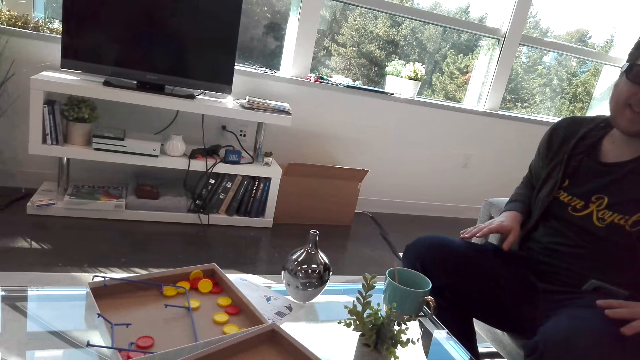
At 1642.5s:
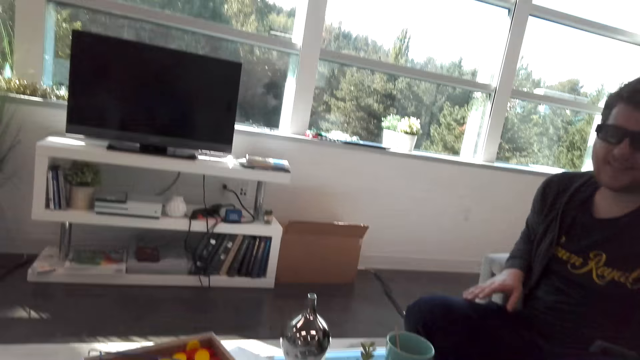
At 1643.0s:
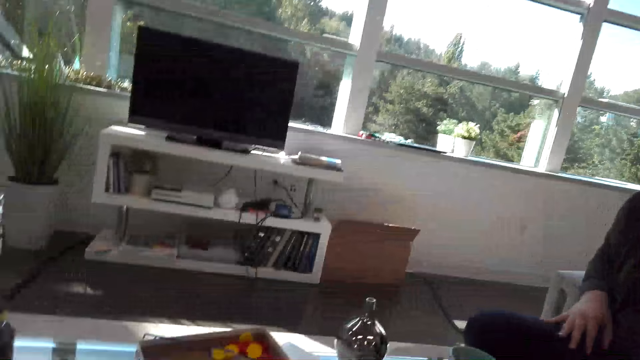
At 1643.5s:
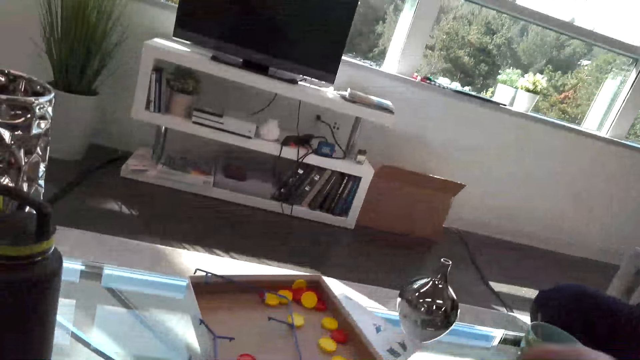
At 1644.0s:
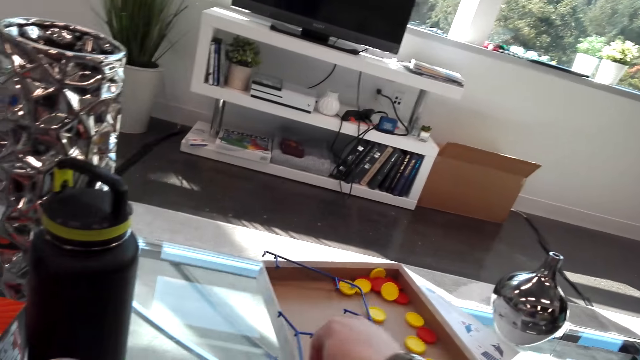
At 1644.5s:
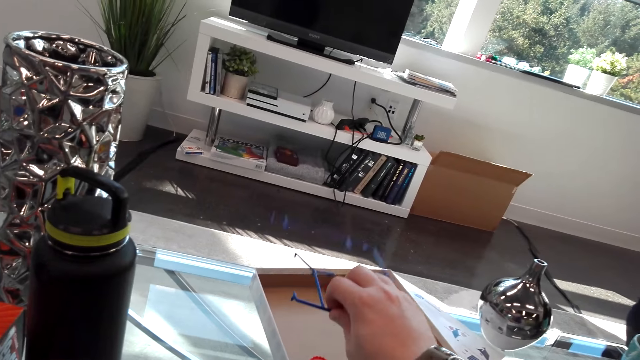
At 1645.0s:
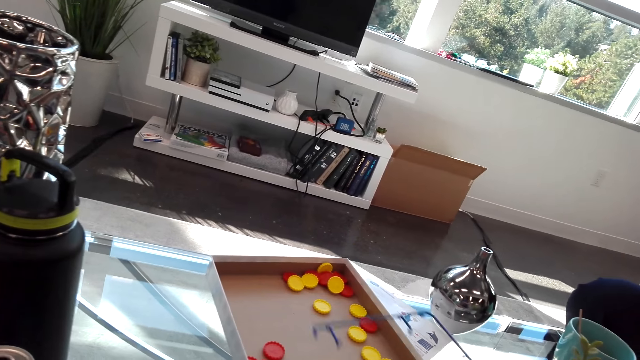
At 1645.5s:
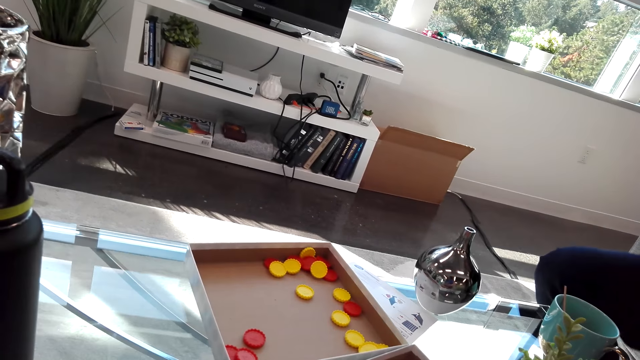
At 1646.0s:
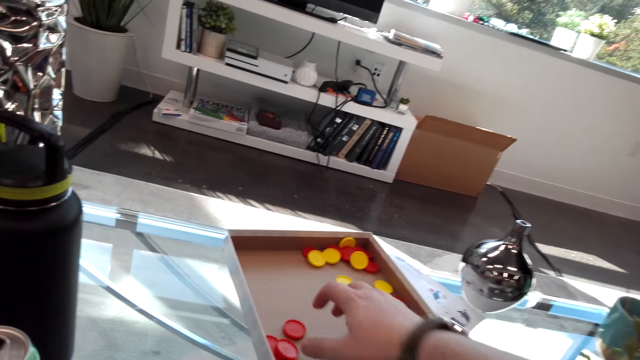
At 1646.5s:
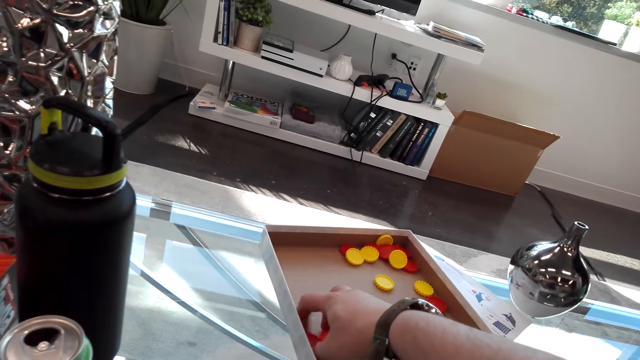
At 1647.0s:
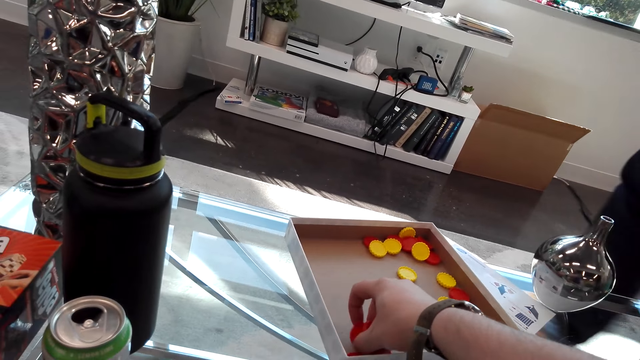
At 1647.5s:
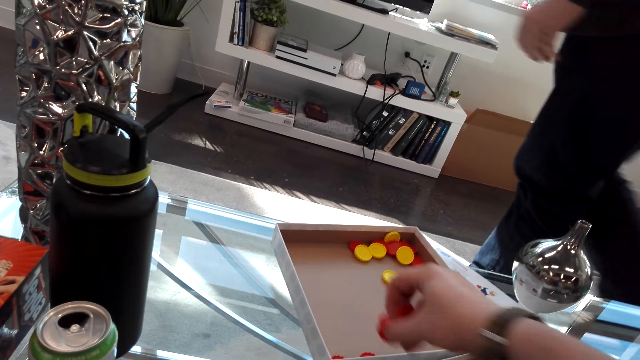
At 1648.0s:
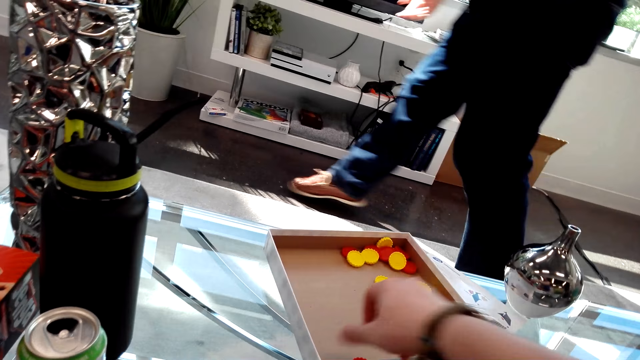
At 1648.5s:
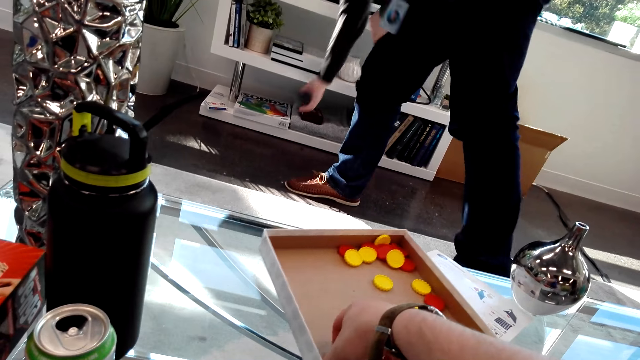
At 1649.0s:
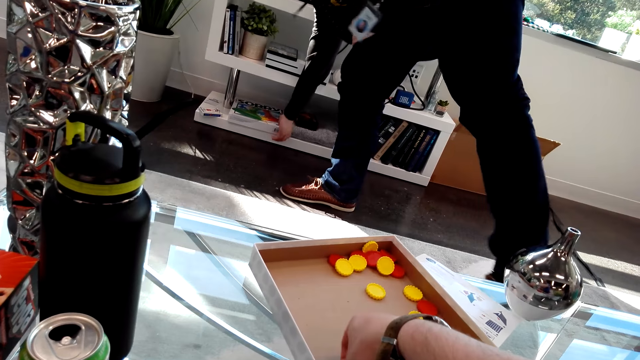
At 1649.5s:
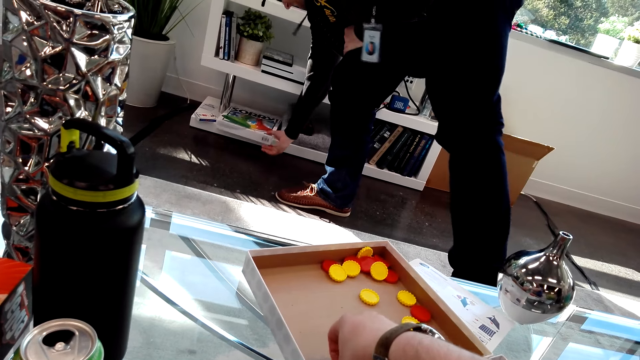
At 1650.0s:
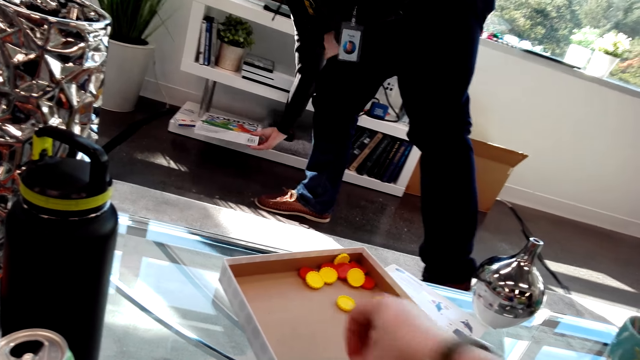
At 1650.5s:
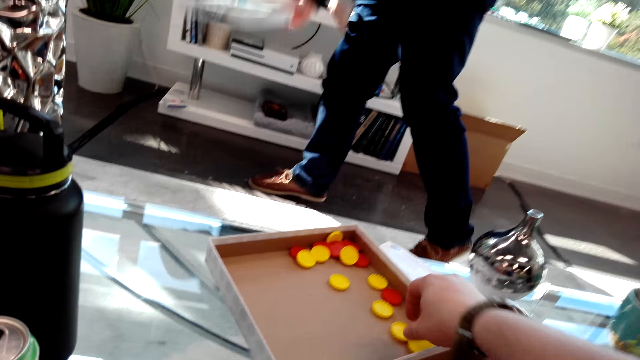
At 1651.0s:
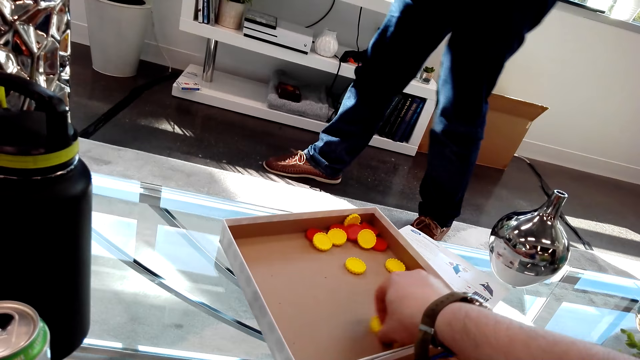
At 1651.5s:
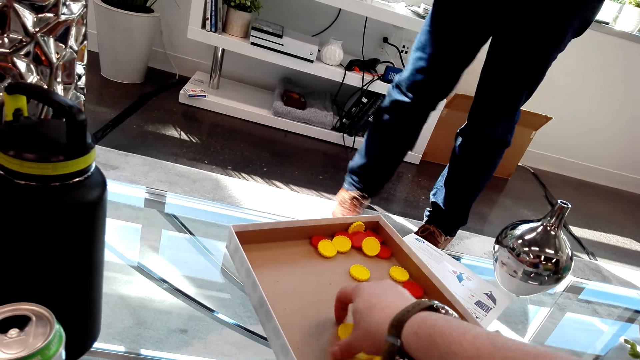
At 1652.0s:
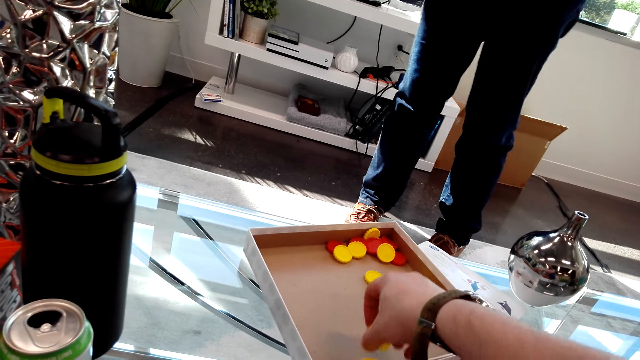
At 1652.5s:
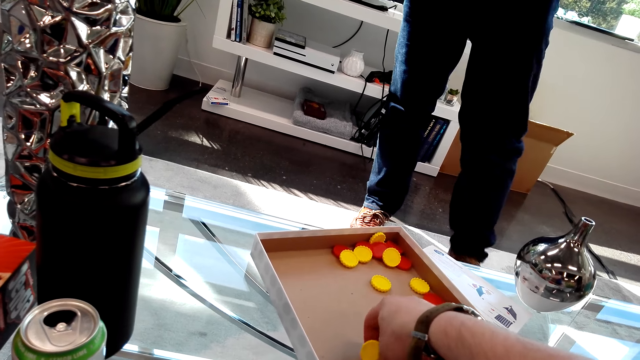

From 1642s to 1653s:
The camera wearer picks up the Connect 4 board cover and assembles the playing equipment. A man walks to the stand. The camera wearer picks up the Connect 4 dice. The man picks up a box from the shelf.

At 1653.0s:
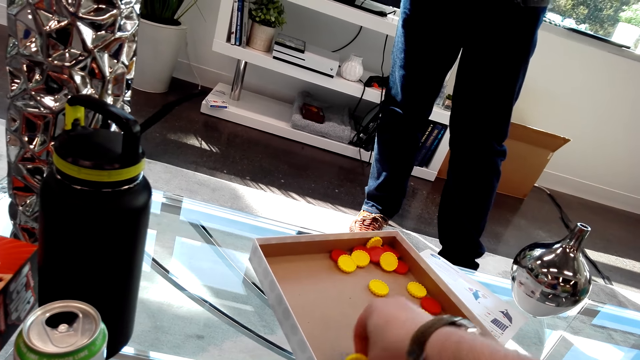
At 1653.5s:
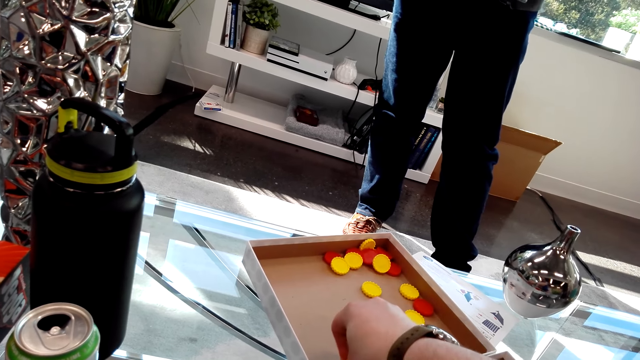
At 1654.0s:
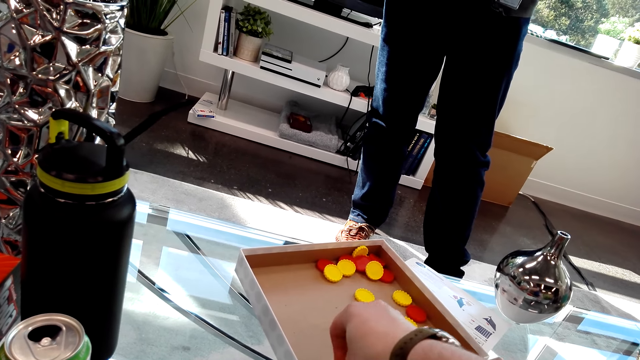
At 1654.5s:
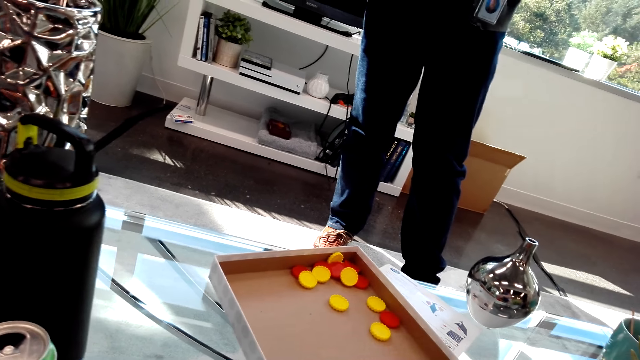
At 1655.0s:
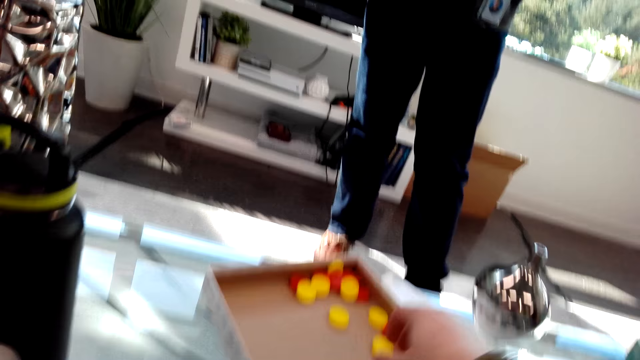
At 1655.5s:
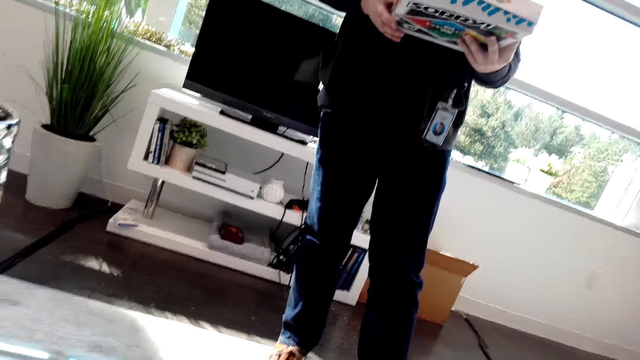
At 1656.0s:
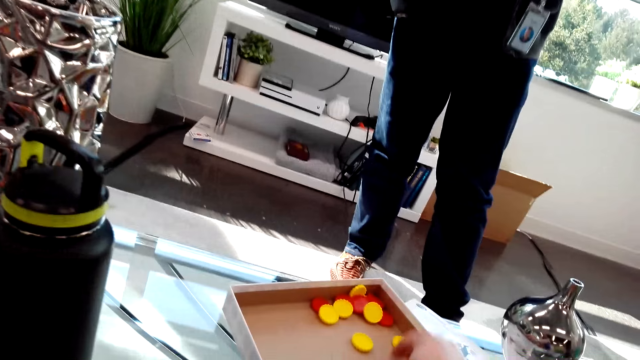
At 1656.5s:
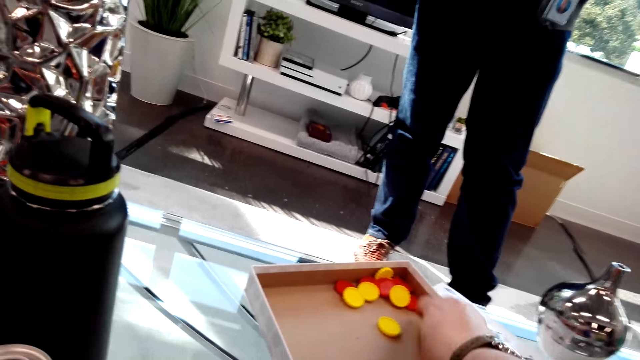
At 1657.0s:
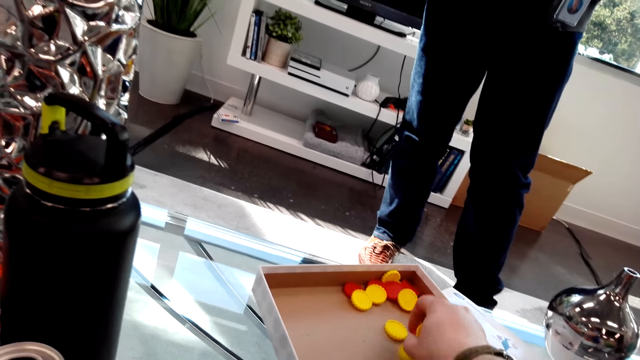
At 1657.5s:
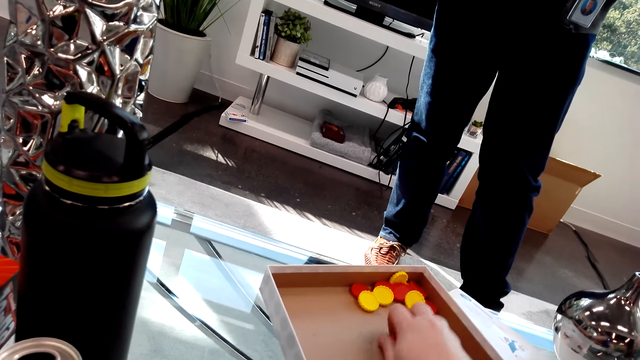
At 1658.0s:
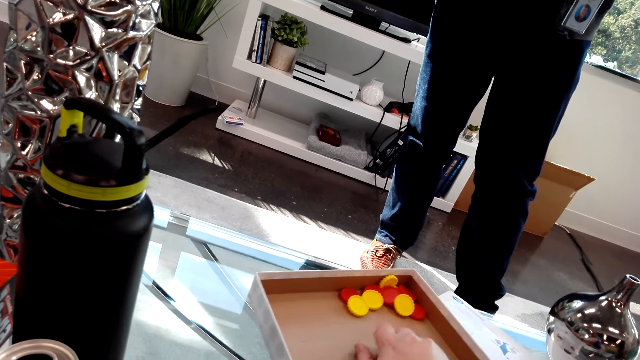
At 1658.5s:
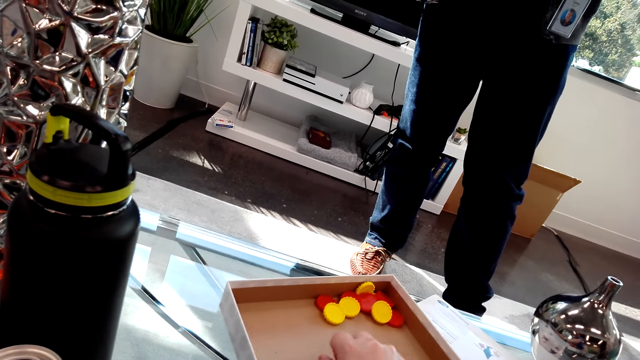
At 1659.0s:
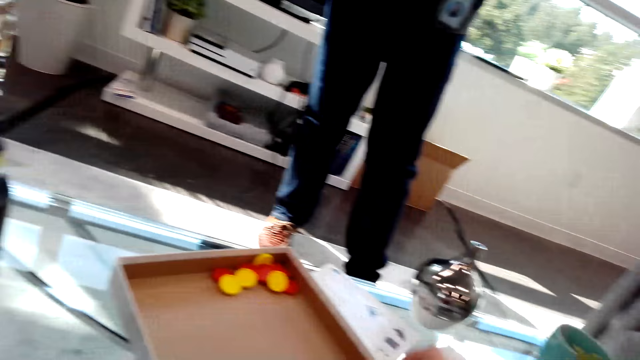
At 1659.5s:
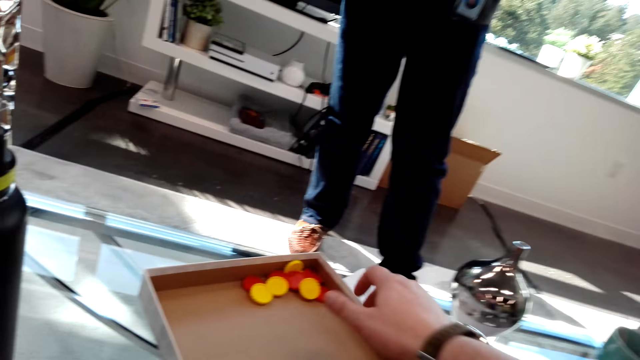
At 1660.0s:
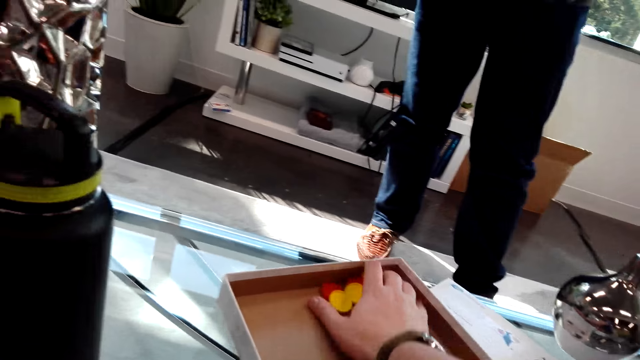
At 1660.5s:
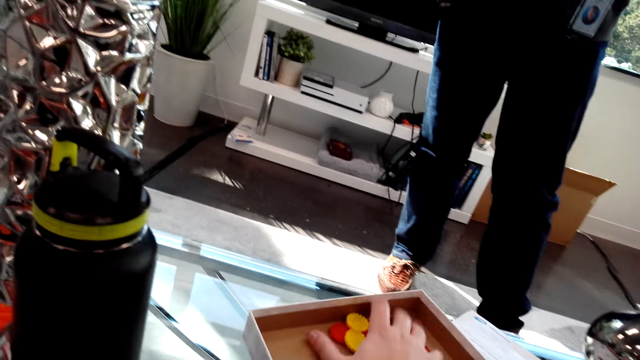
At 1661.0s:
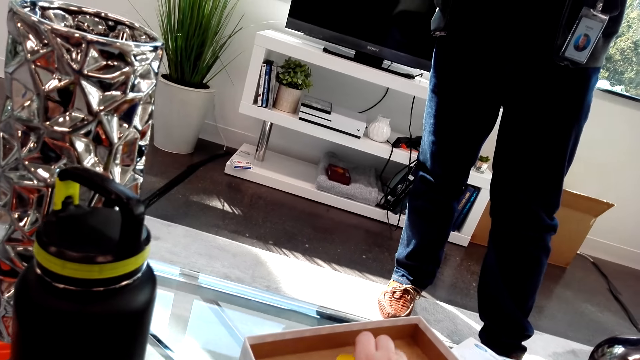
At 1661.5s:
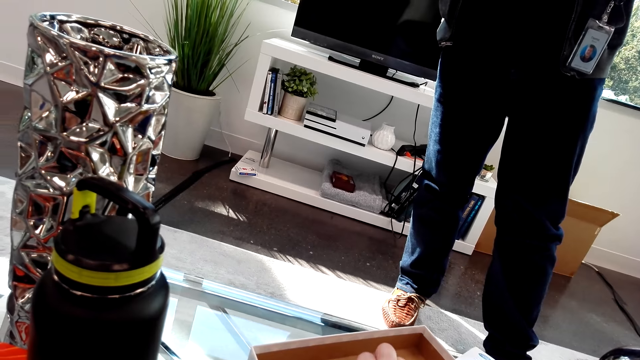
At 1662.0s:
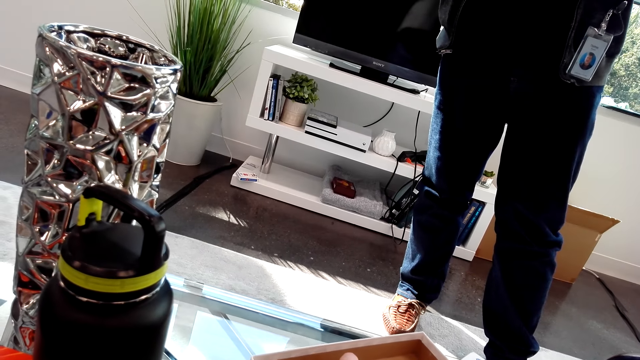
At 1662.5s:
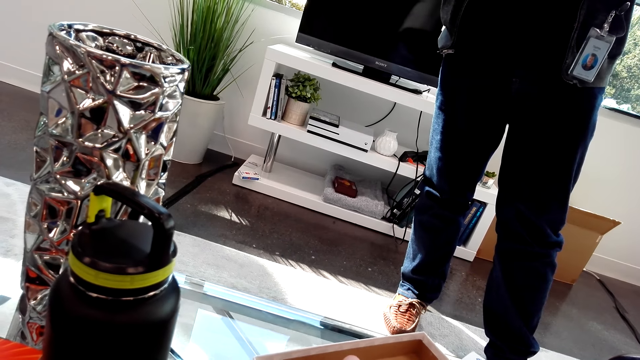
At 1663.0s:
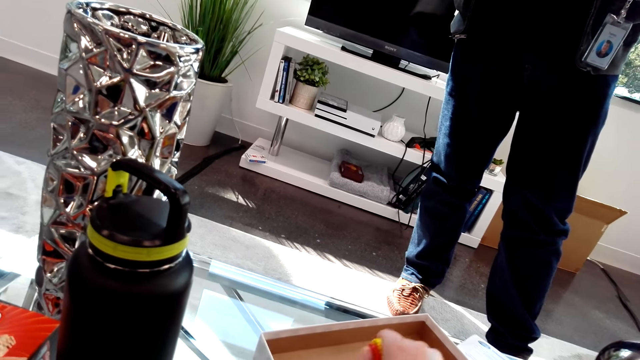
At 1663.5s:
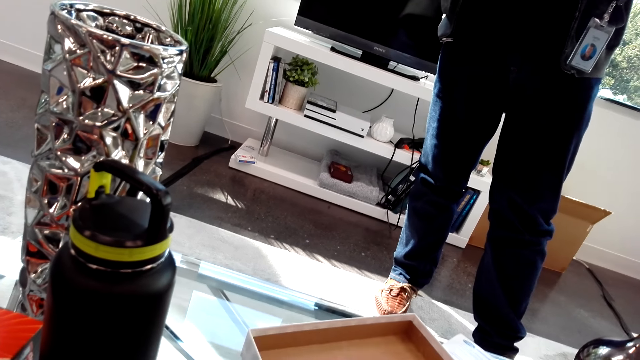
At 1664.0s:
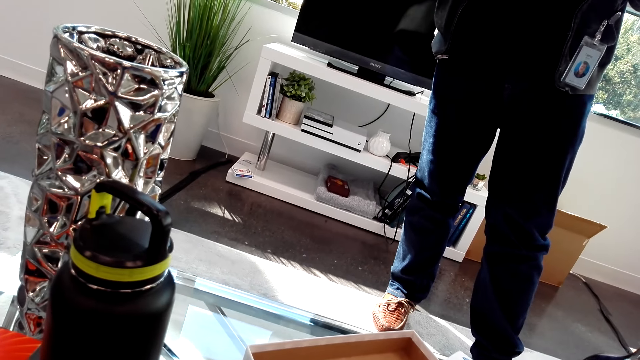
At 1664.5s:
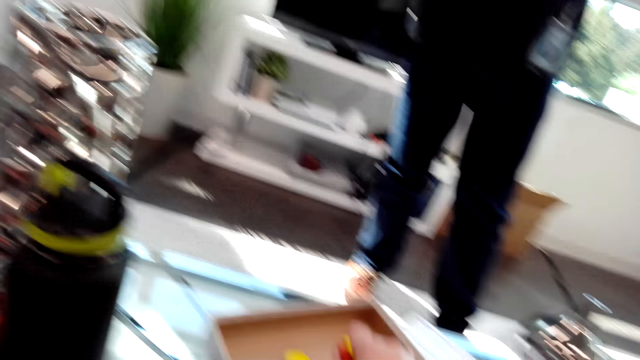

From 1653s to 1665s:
The camera wearer puts the dice aside. They pick up the Connect 4 dice. They put the dice aside. They pick up the Connect 4 dice.
